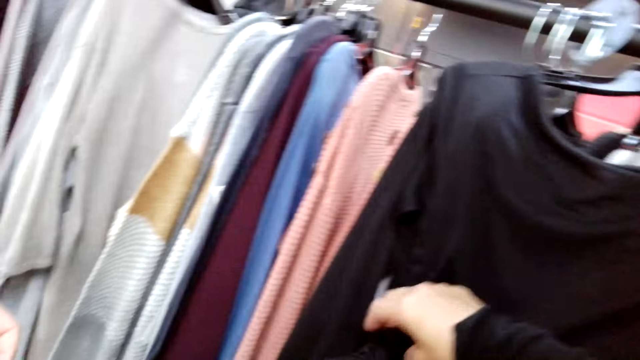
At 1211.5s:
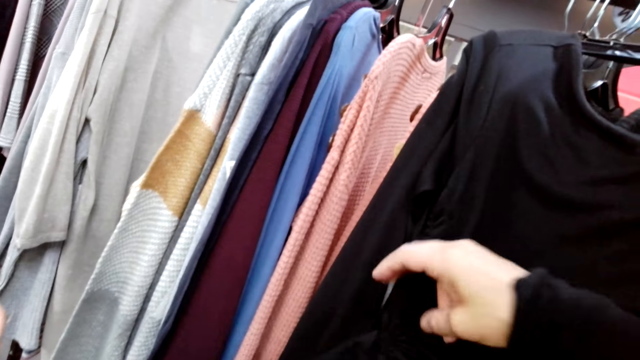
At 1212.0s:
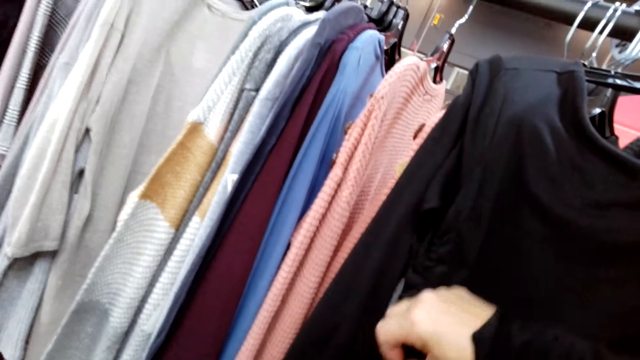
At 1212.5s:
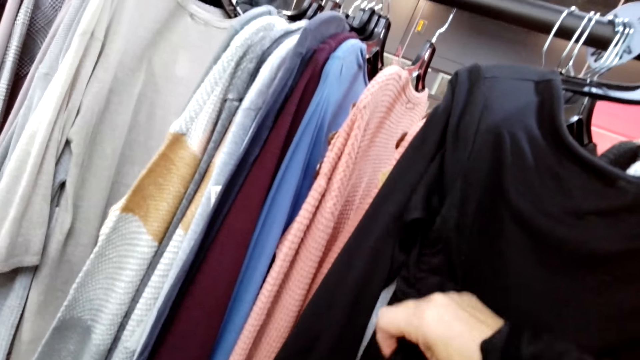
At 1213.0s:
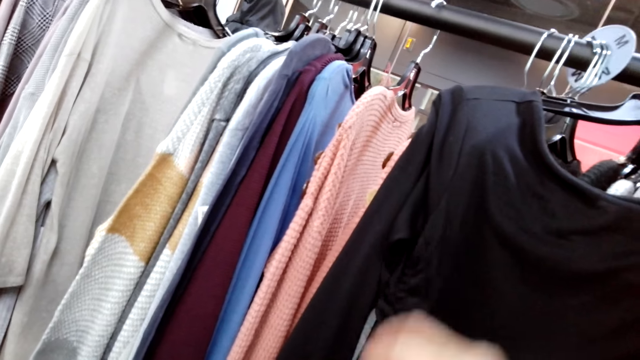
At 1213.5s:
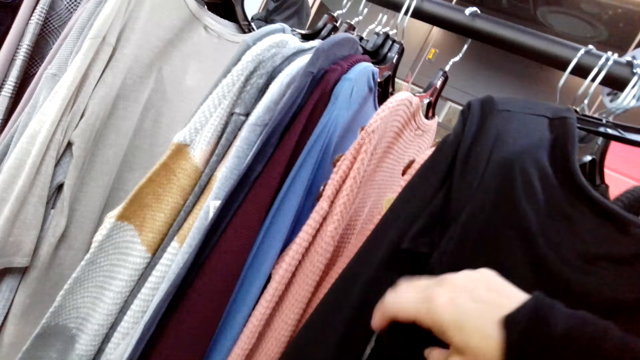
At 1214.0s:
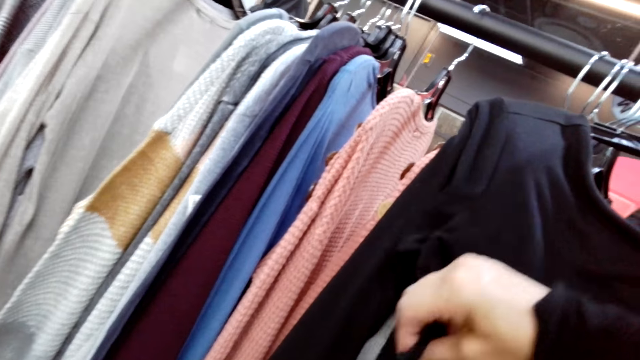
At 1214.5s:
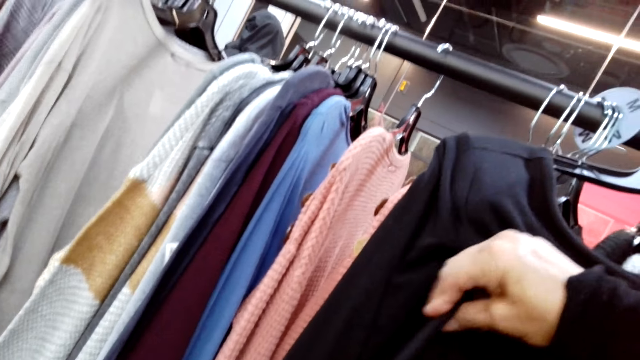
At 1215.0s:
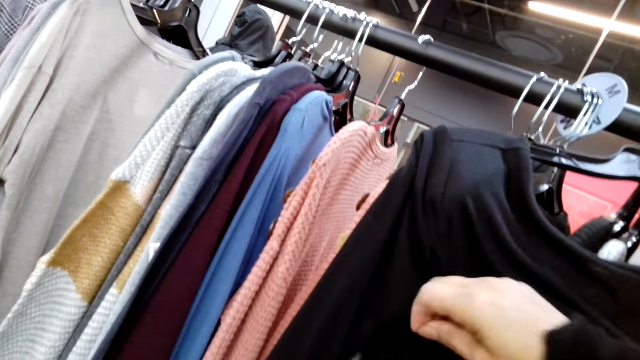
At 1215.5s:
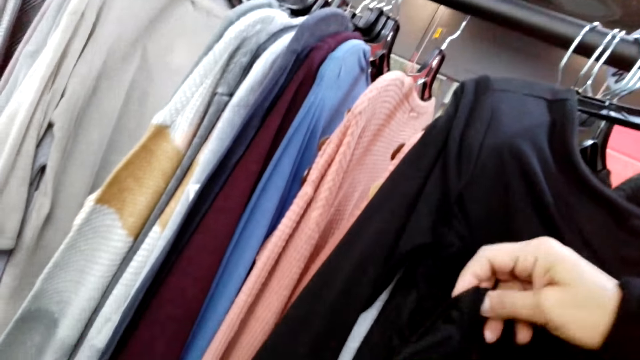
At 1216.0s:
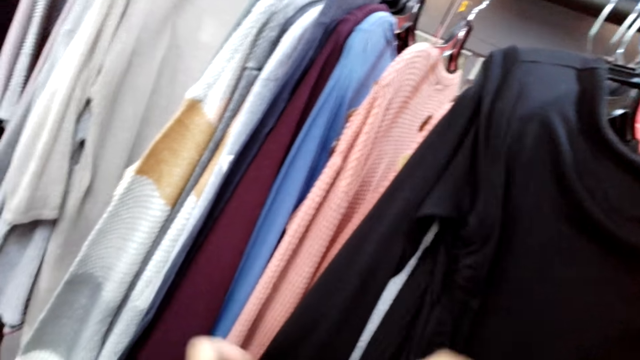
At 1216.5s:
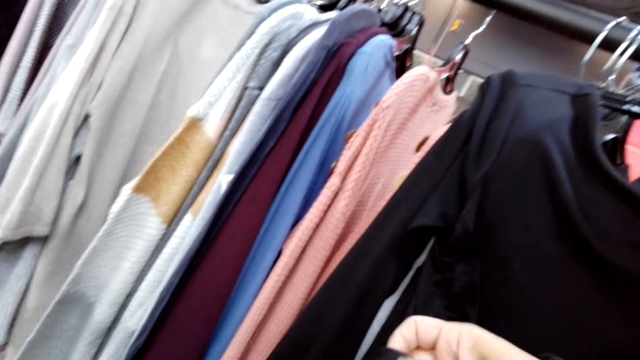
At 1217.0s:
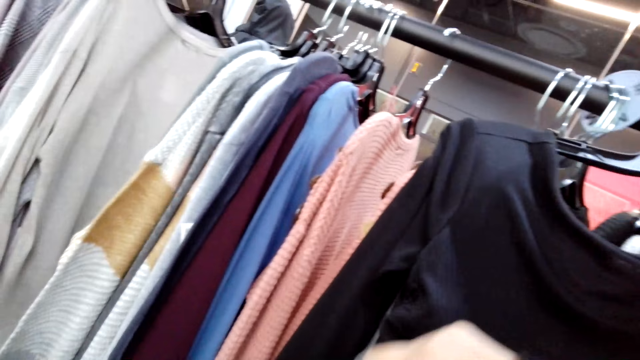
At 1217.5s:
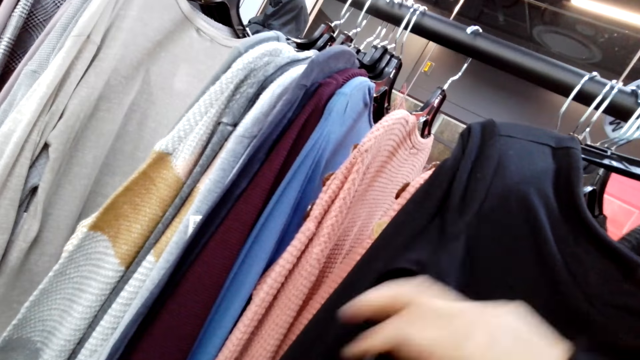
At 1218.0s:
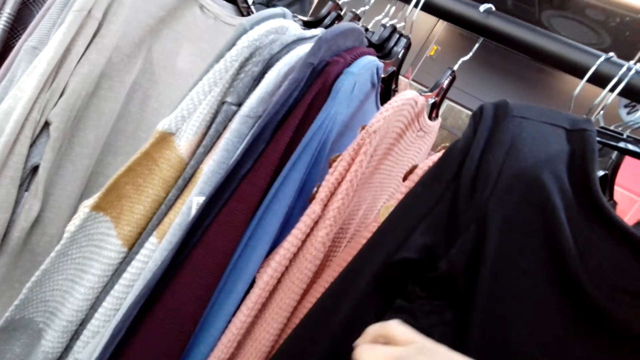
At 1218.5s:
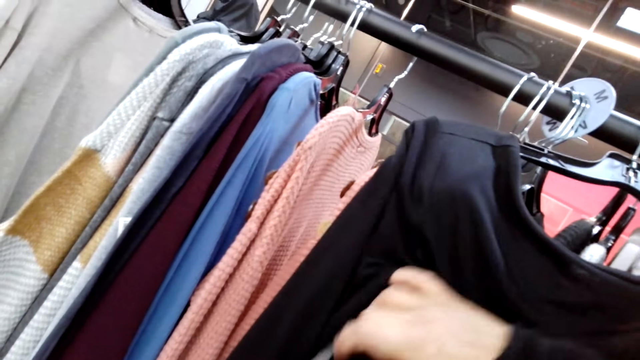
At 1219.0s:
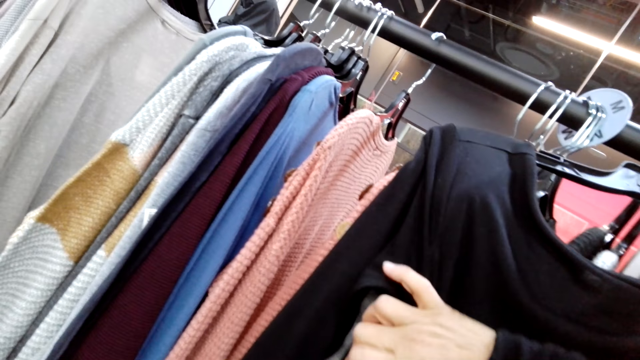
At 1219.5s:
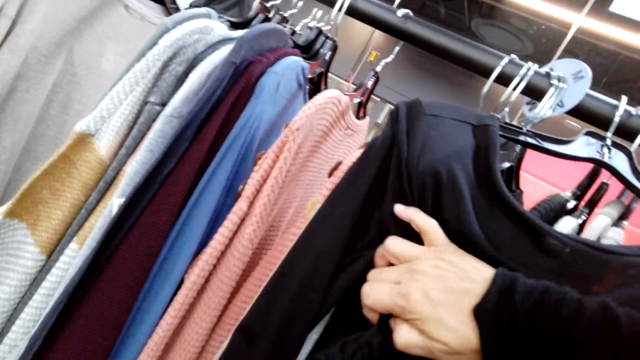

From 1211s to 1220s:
The camera wearer holds the clothes with a hand. They adjust the clothes with a hand.

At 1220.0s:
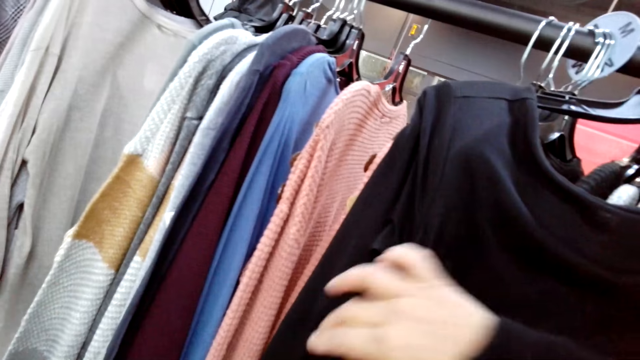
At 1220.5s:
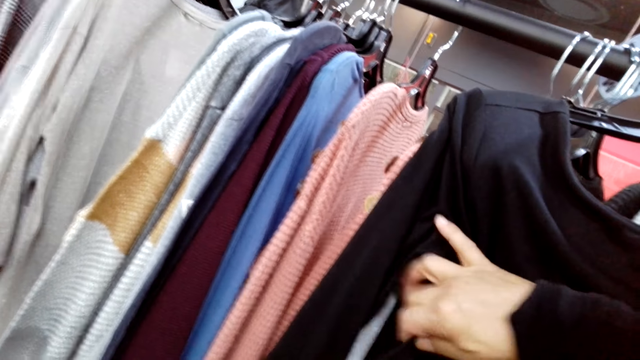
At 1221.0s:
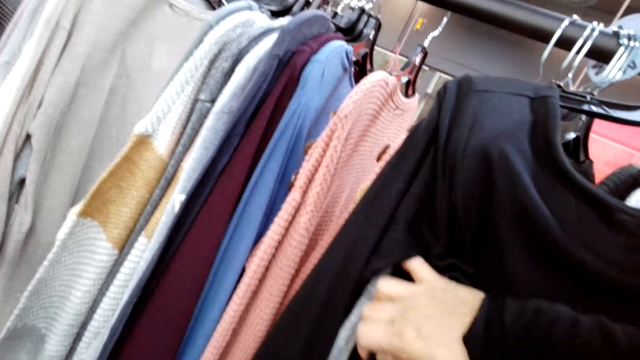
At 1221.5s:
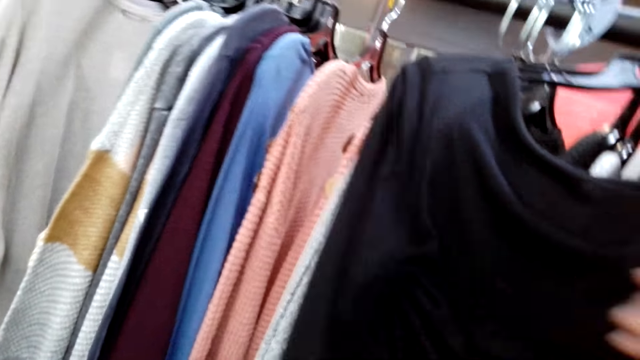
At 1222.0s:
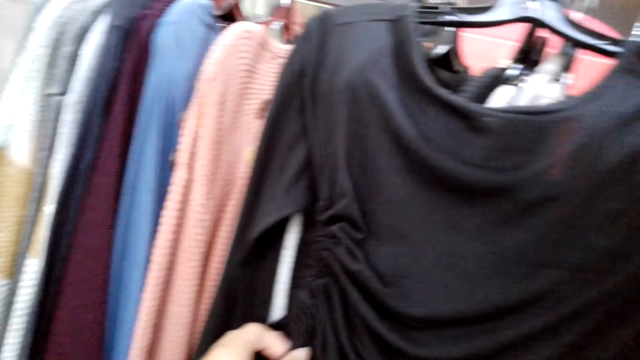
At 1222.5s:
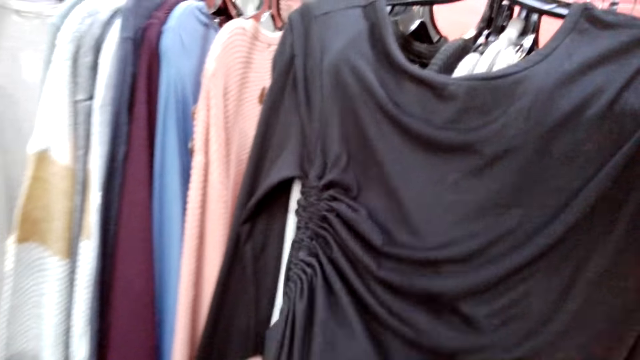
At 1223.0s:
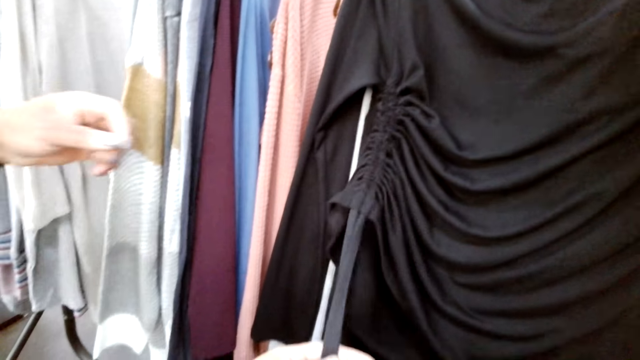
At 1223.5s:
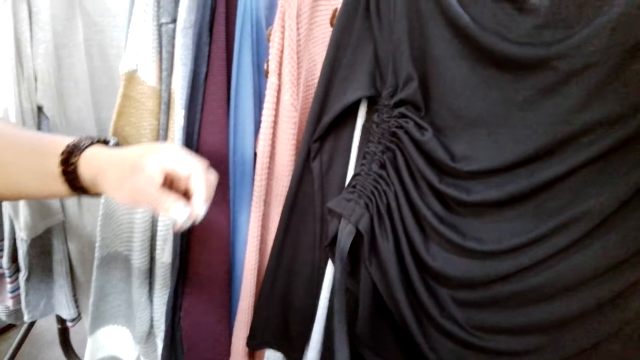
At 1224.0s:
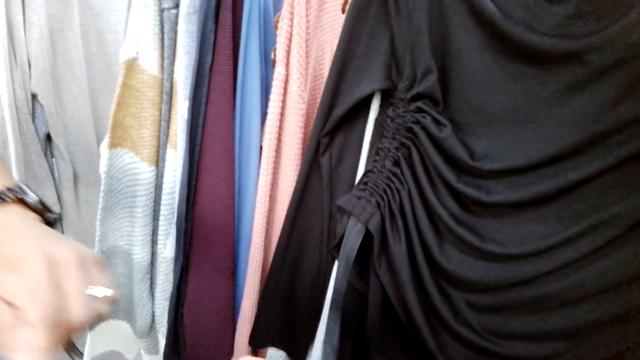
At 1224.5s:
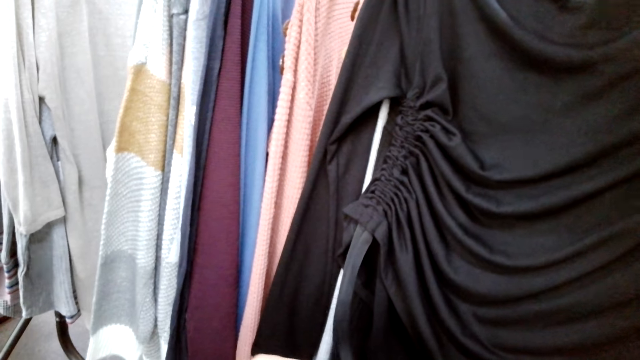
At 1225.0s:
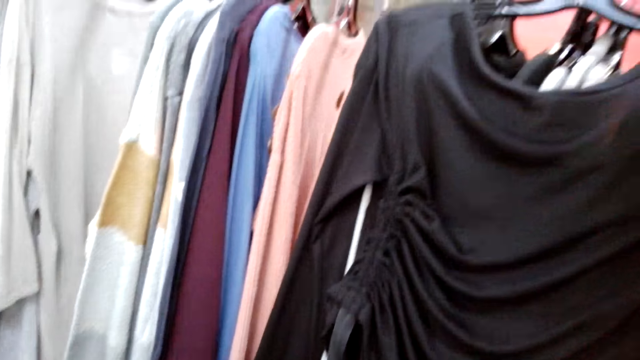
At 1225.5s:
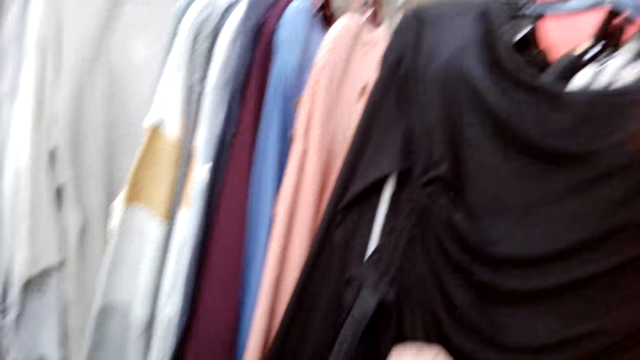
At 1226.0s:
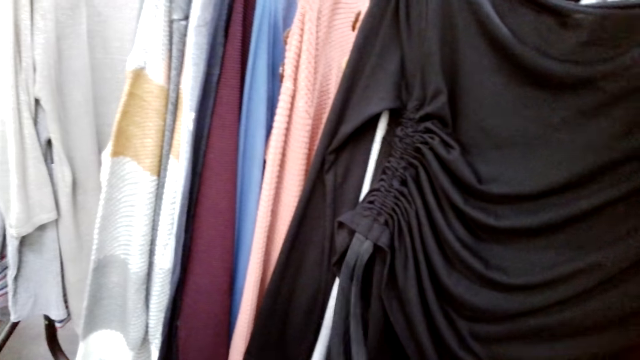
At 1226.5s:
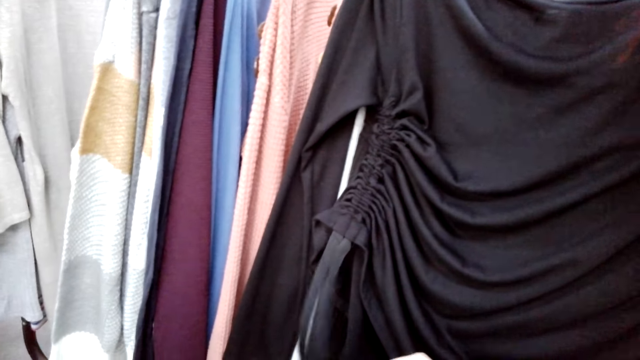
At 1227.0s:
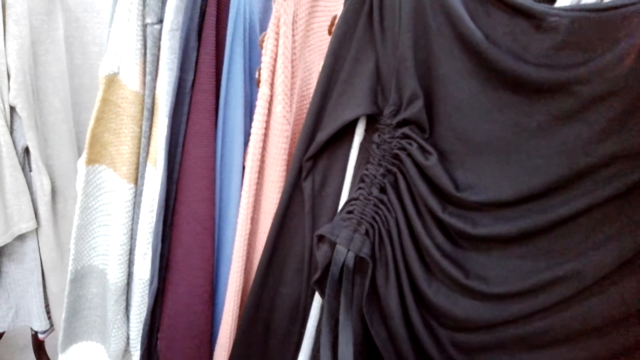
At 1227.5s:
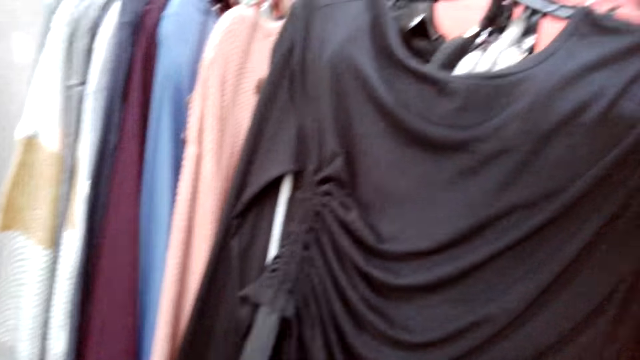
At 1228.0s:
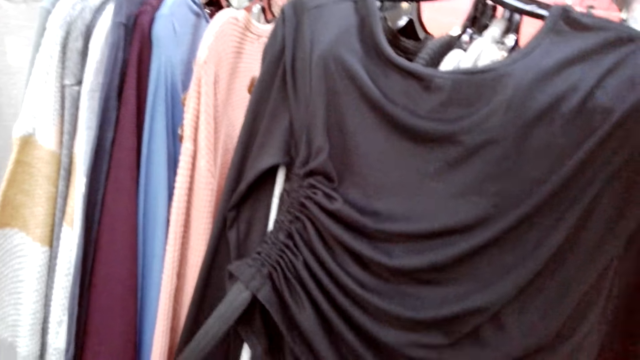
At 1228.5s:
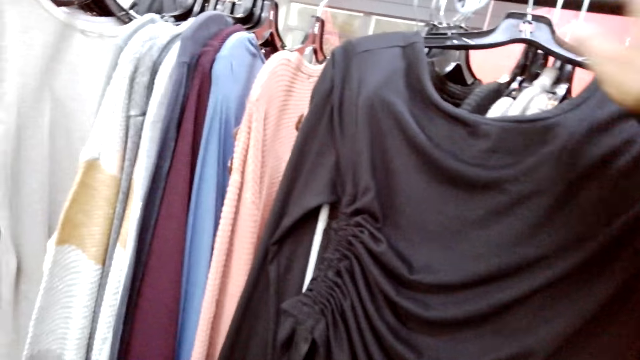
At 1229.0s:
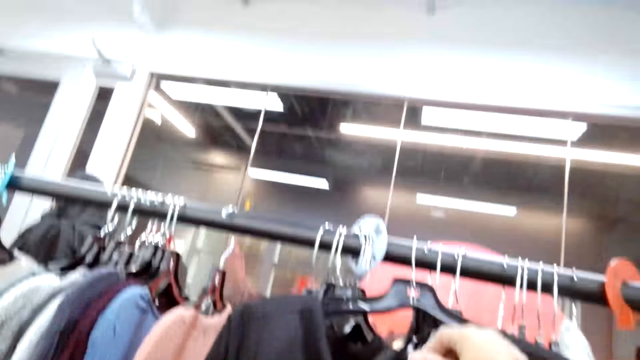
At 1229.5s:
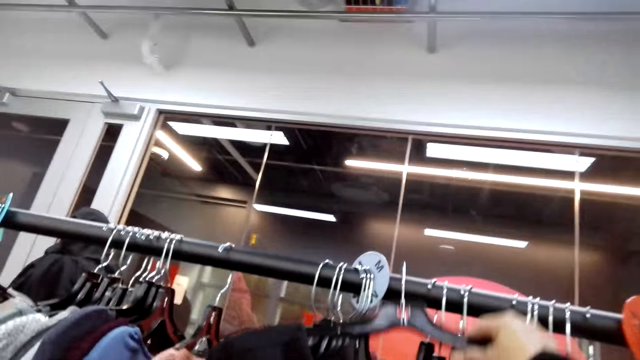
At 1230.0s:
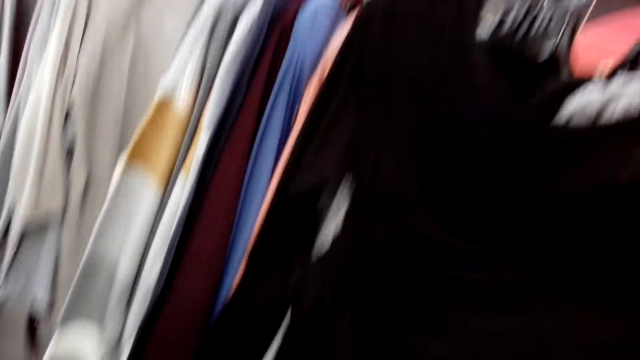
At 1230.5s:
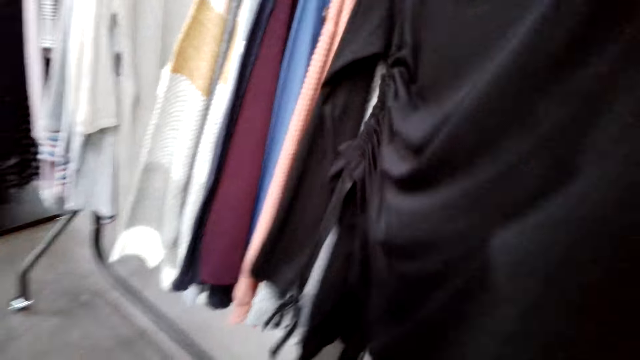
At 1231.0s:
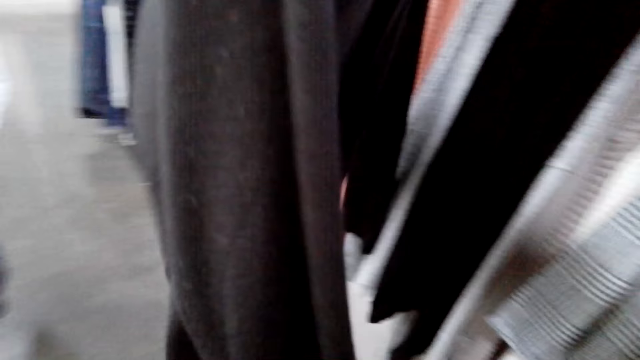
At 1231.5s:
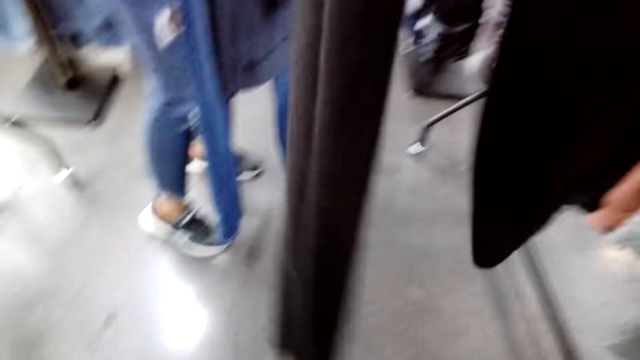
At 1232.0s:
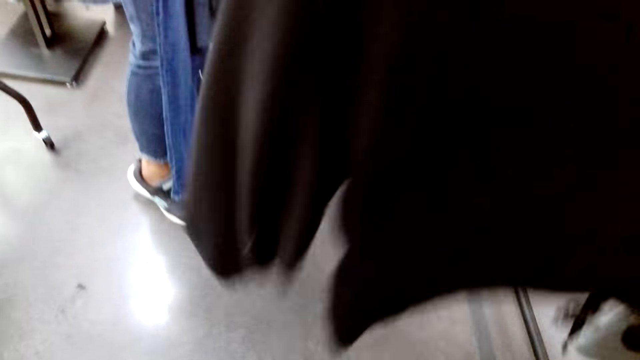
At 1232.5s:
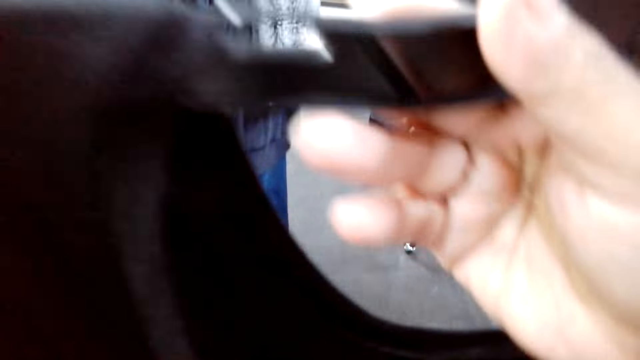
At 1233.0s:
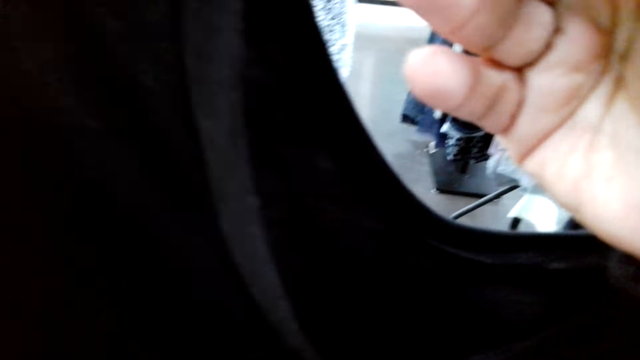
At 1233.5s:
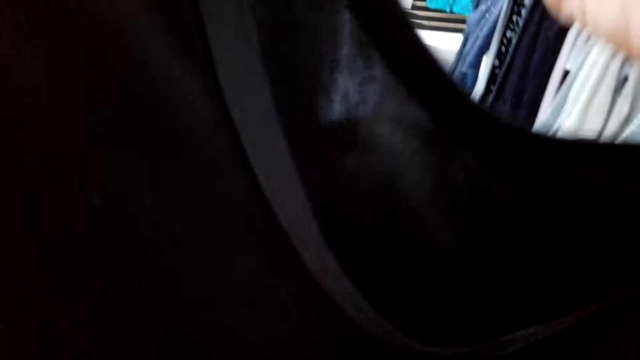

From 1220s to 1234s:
The camera wearer holds the clothes with a hand. They move part of the clothes with hands. They pick the clothes on a hanger stand. They look at the clothes.
